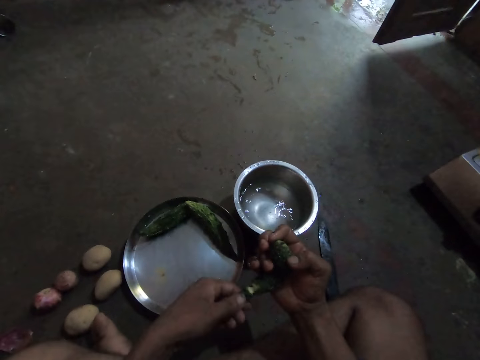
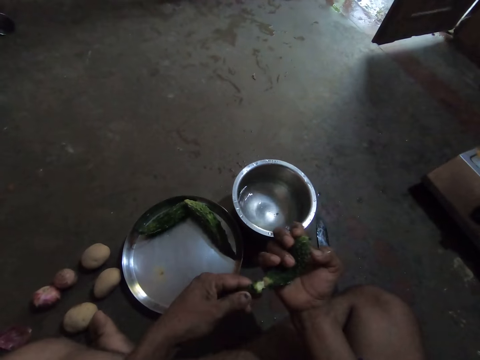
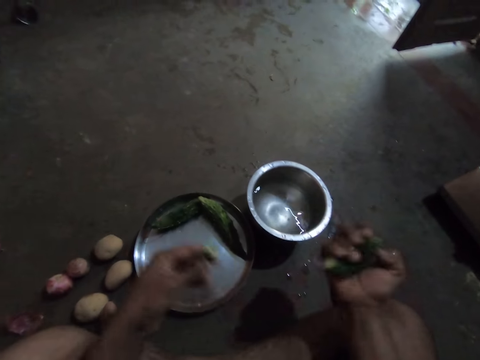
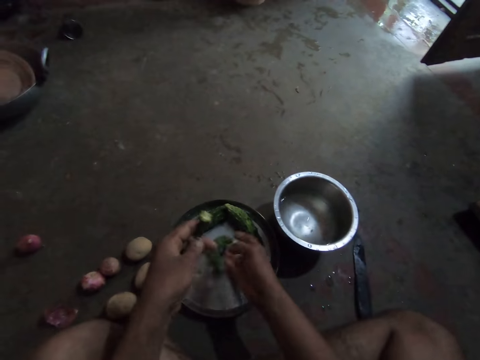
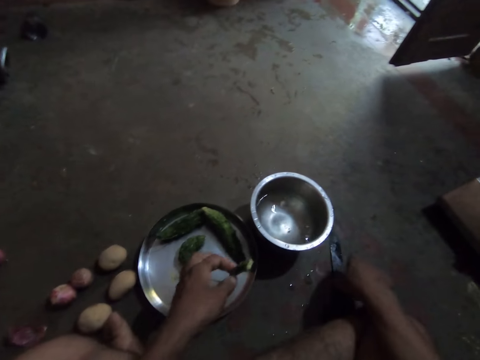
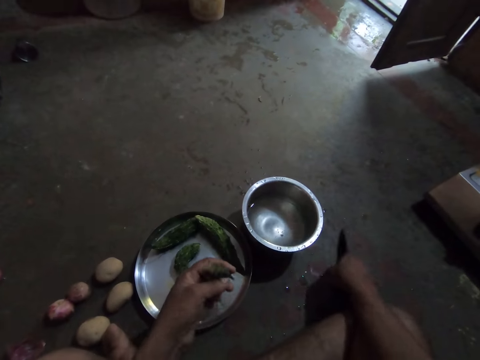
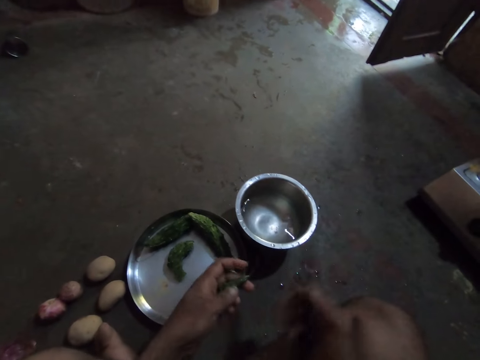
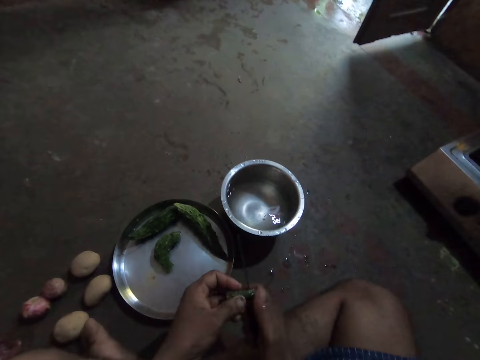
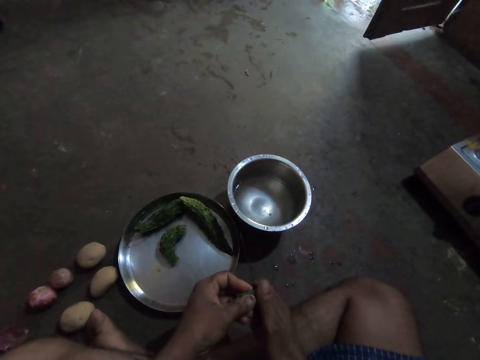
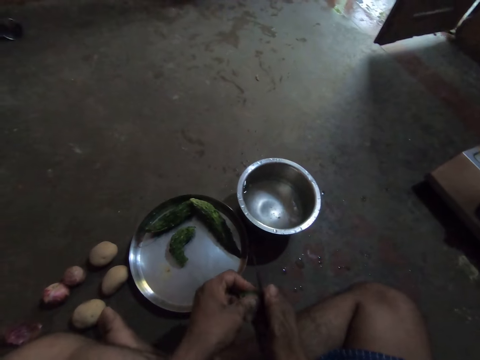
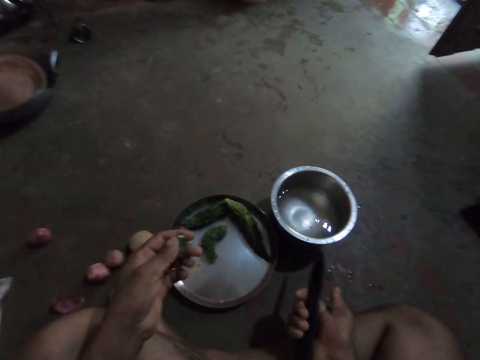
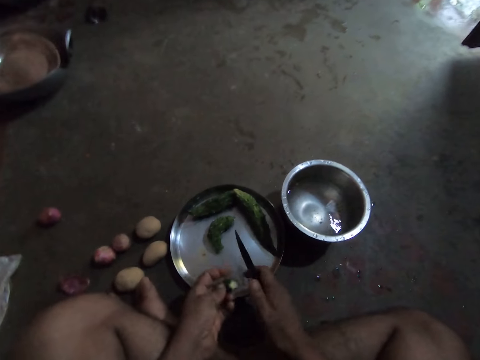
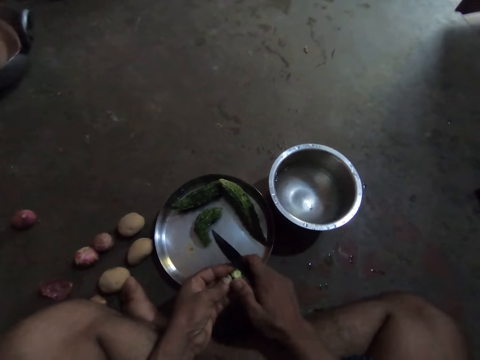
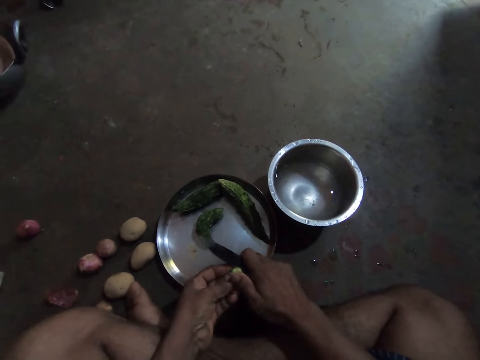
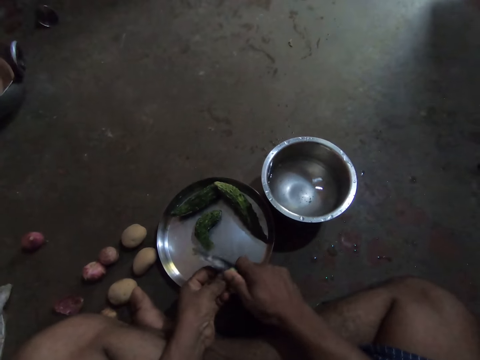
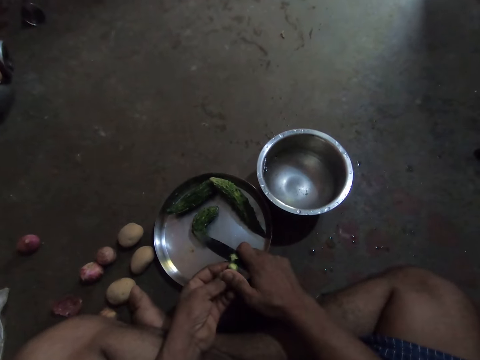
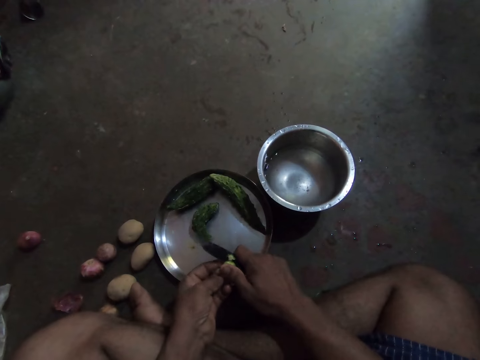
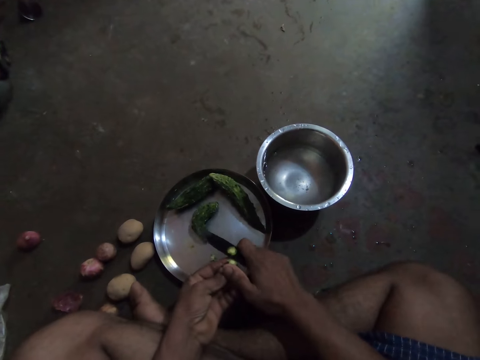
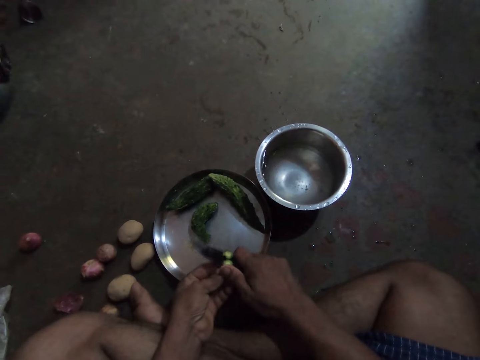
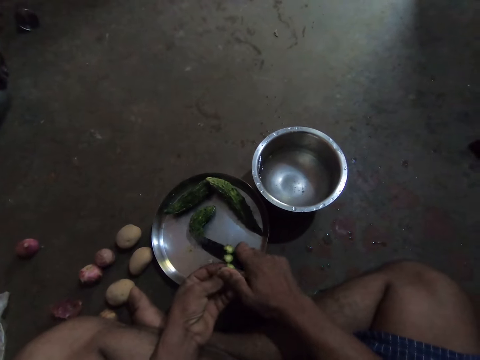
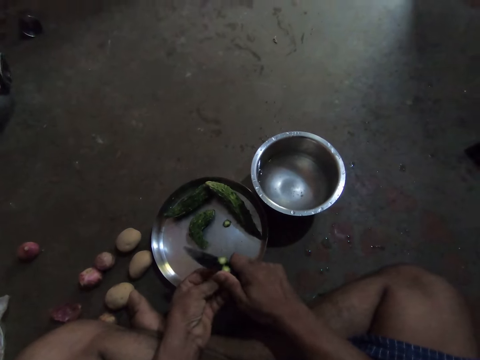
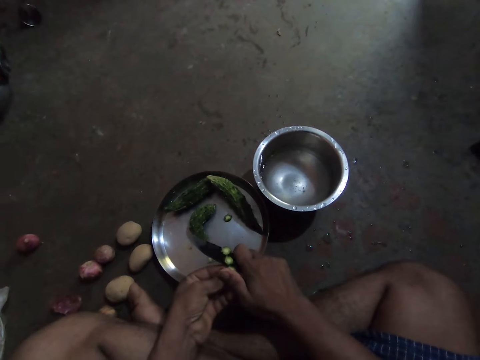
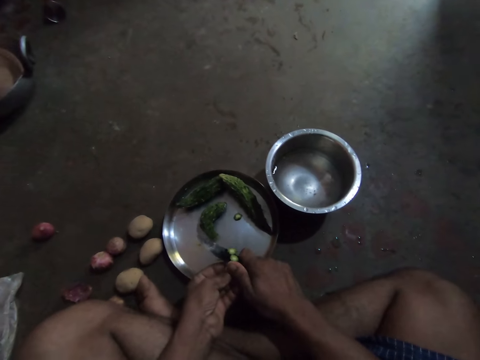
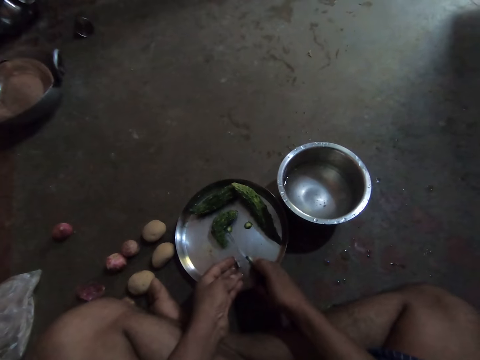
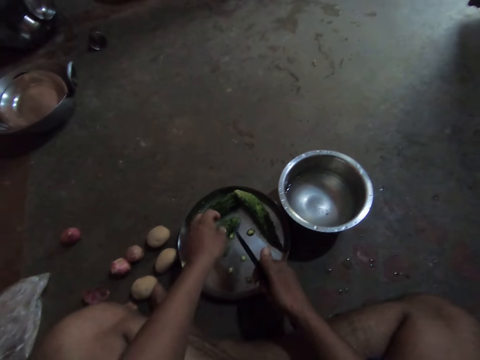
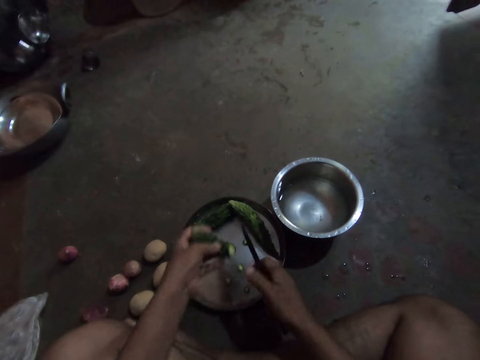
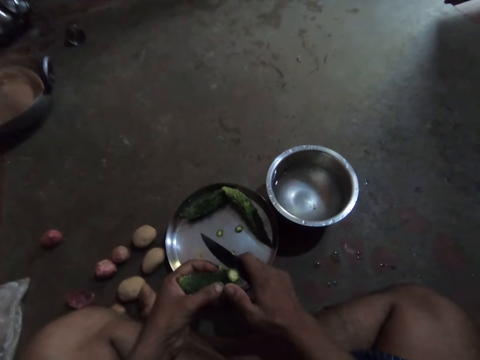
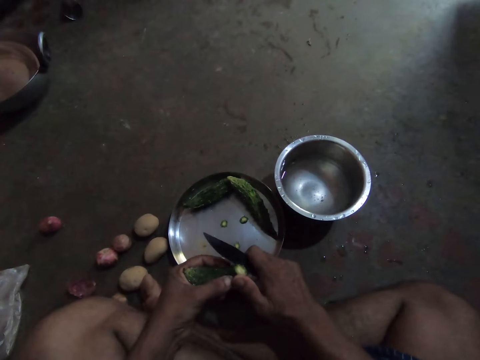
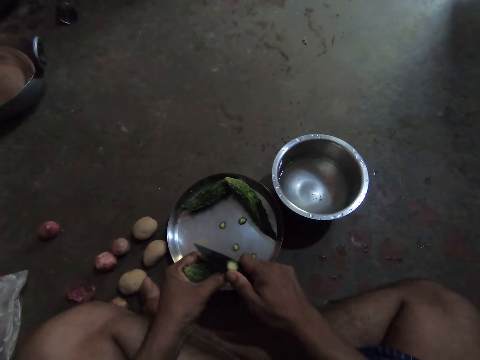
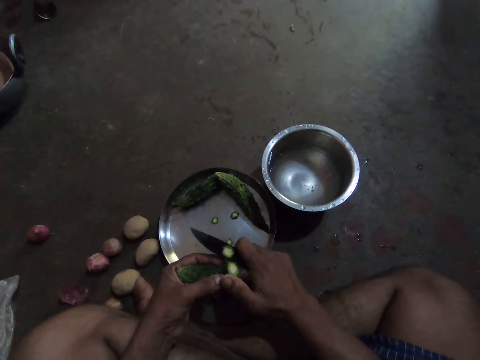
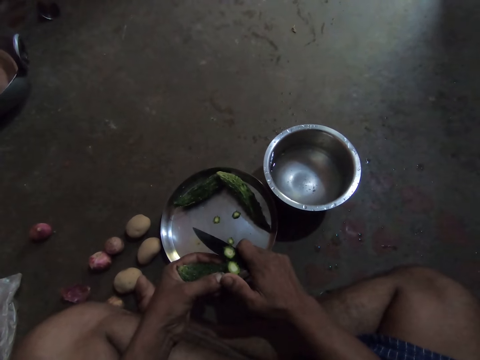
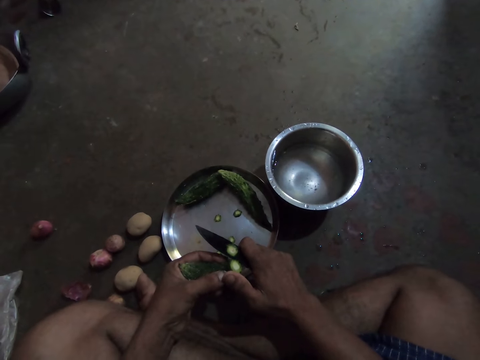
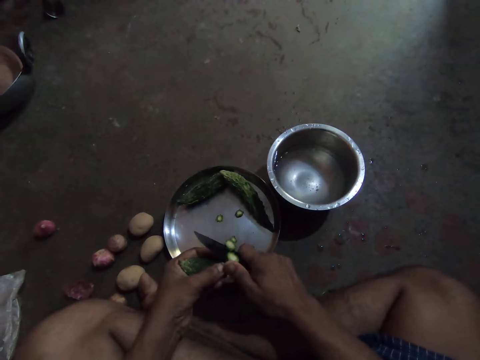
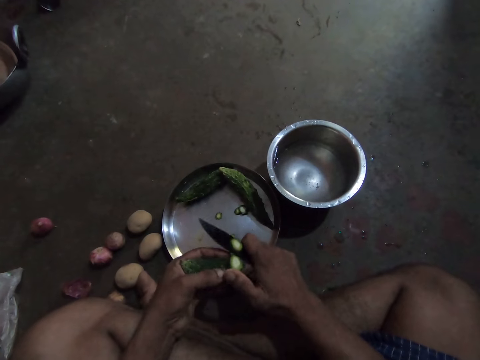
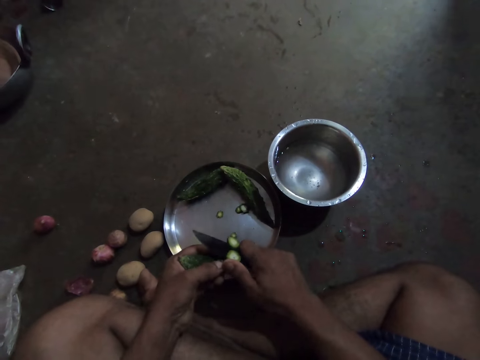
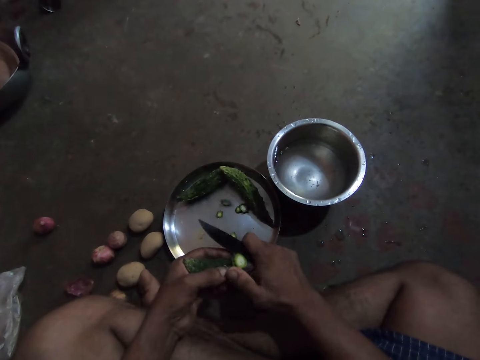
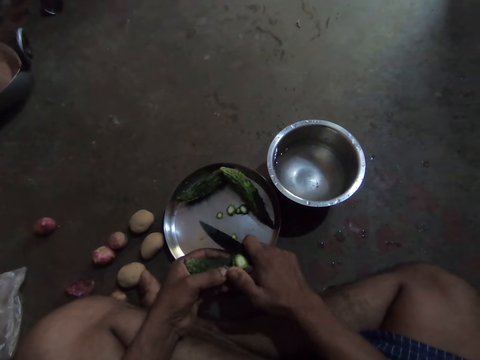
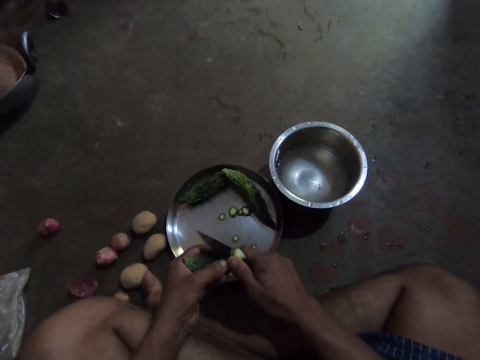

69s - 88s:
The camera wearer cuts a cucumber bud. They hold the spices. They take a knife. They cut the spice. They cut a cucumber. They take the cucumber. They cut the cucumber.

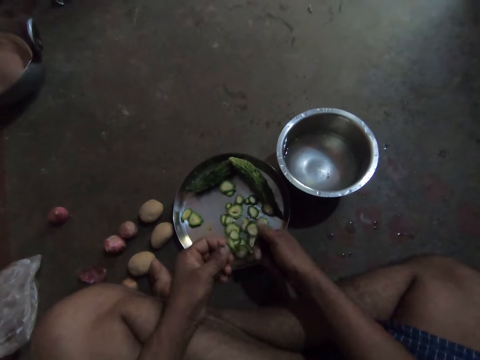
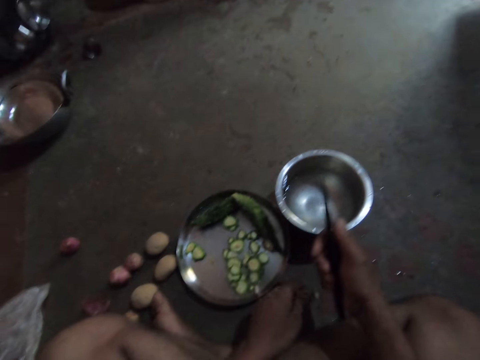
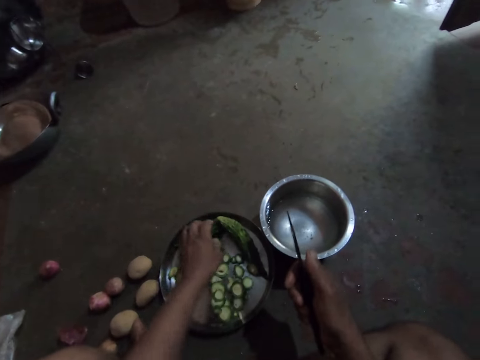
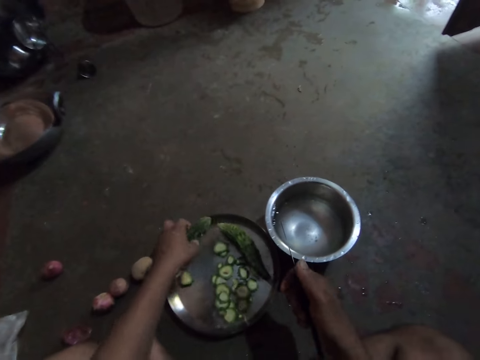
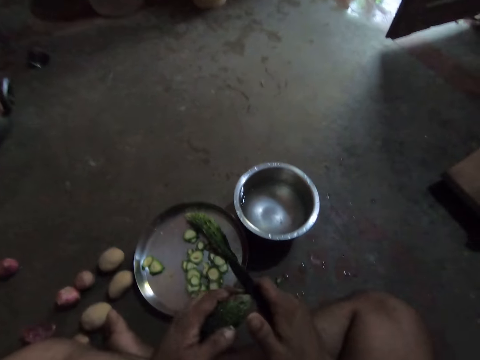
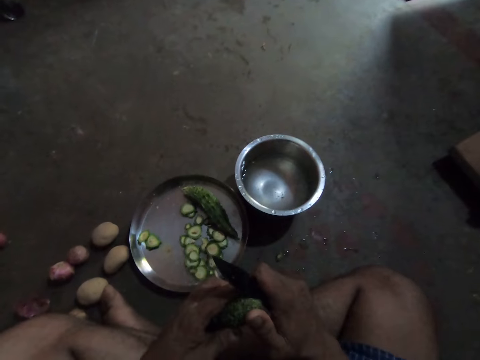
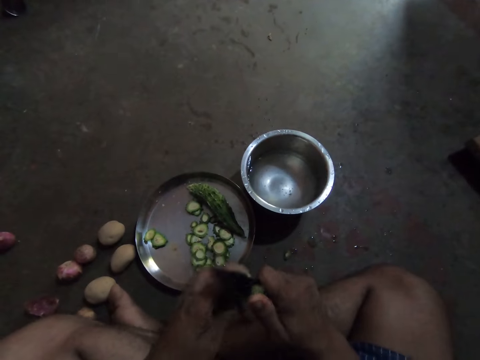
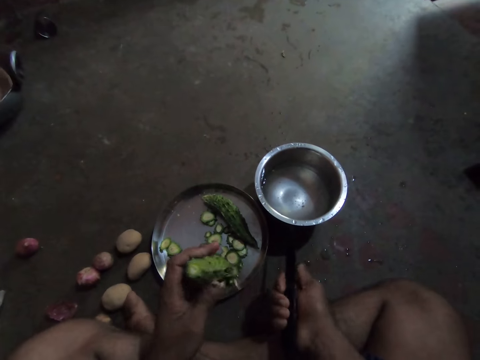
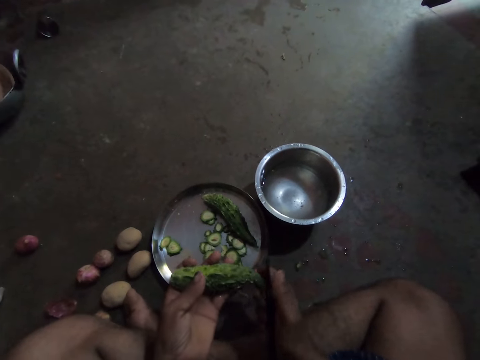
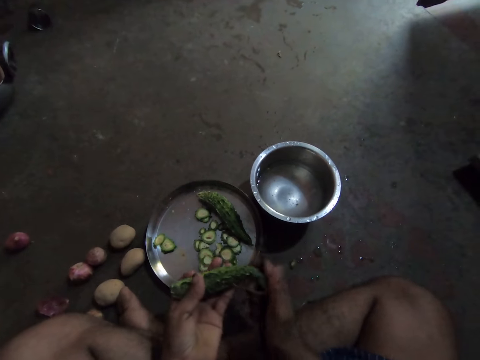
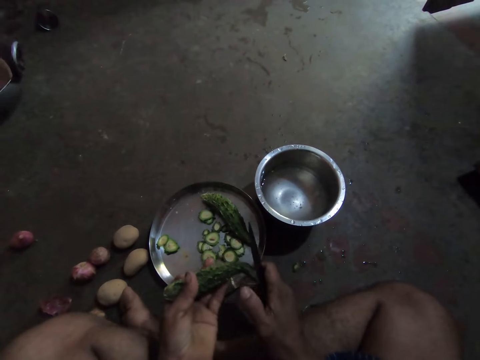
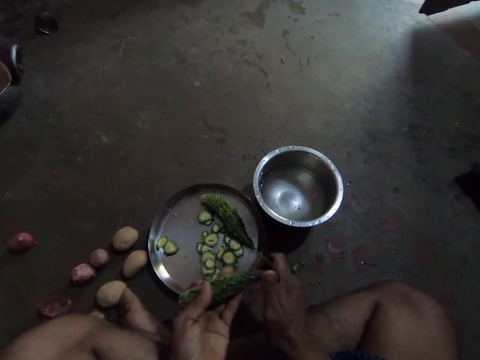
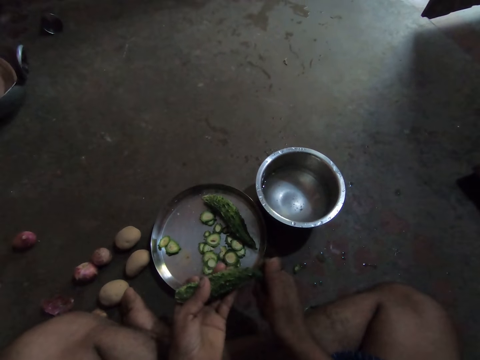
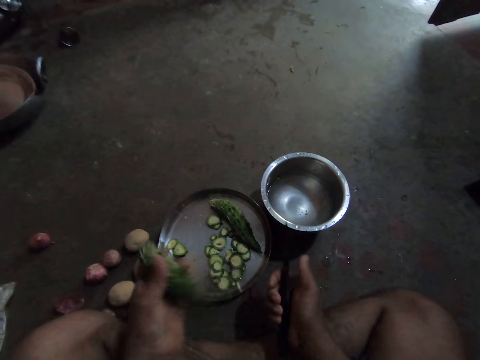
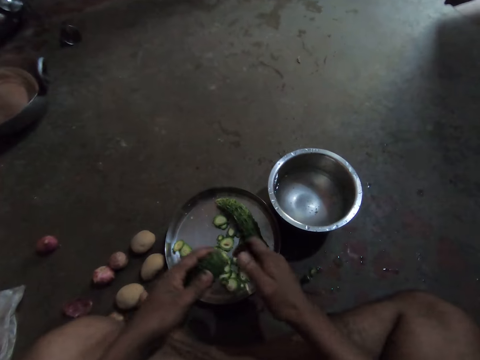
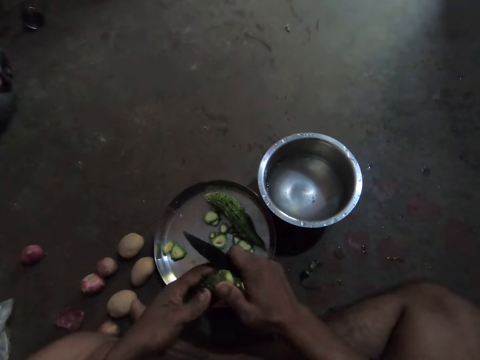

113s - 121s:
The camera wearer takes a cucumber. They cut the cucumber on the edges.
